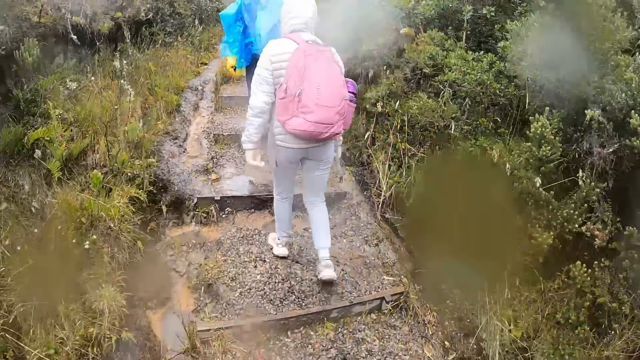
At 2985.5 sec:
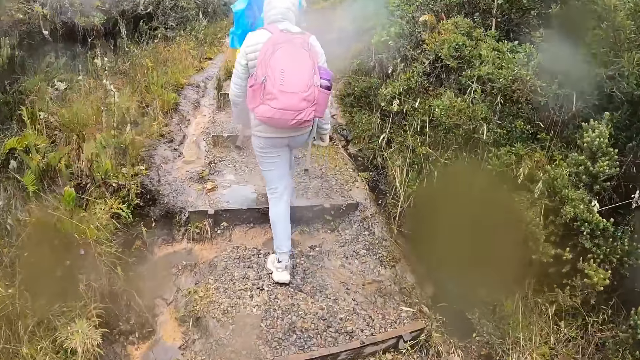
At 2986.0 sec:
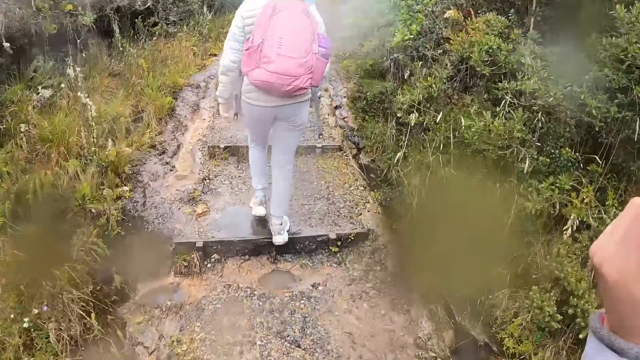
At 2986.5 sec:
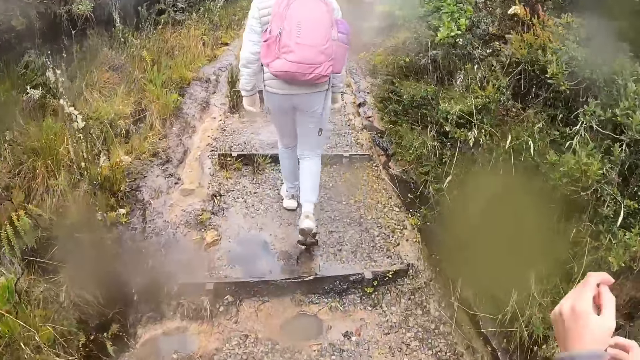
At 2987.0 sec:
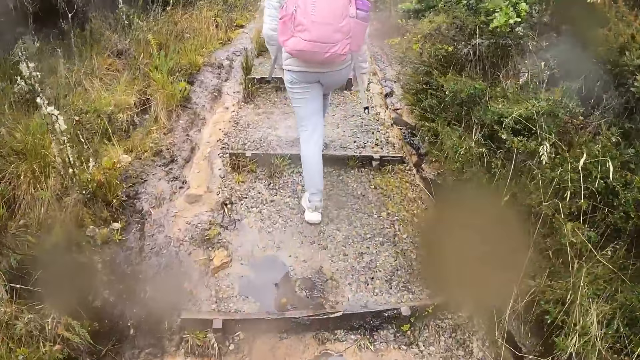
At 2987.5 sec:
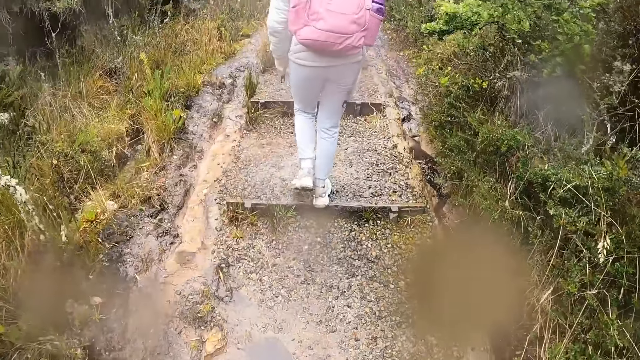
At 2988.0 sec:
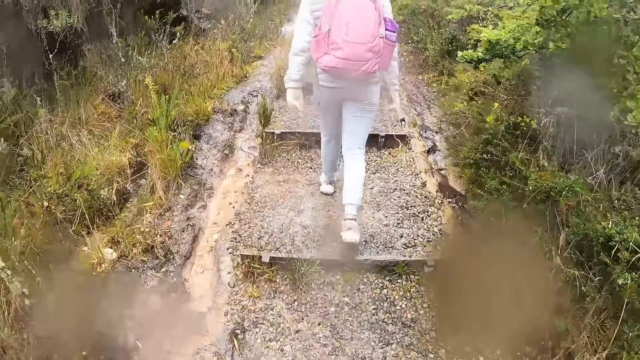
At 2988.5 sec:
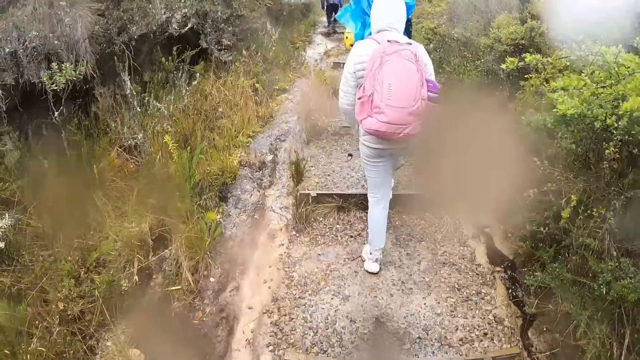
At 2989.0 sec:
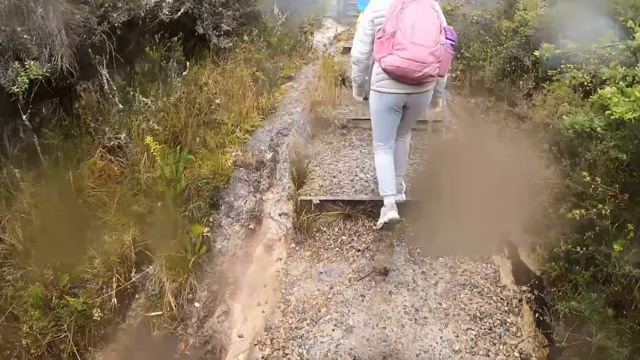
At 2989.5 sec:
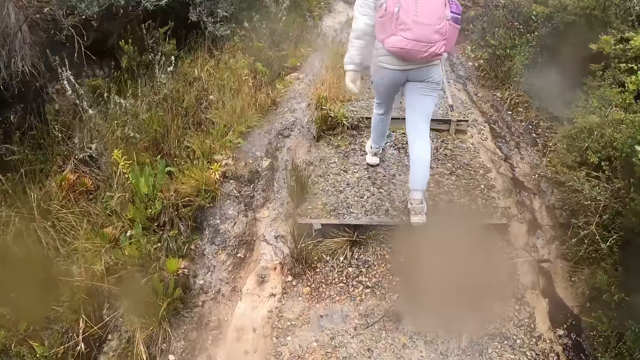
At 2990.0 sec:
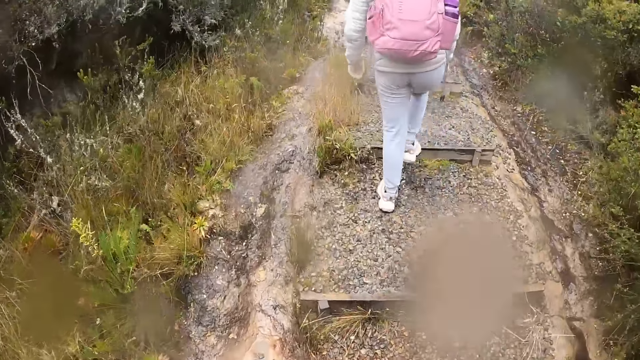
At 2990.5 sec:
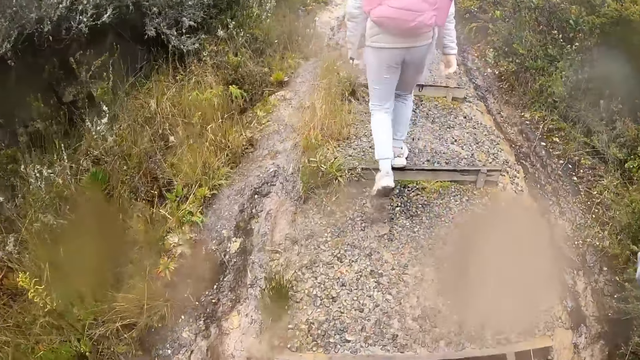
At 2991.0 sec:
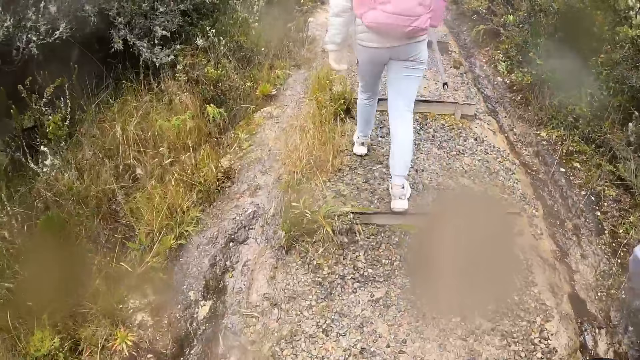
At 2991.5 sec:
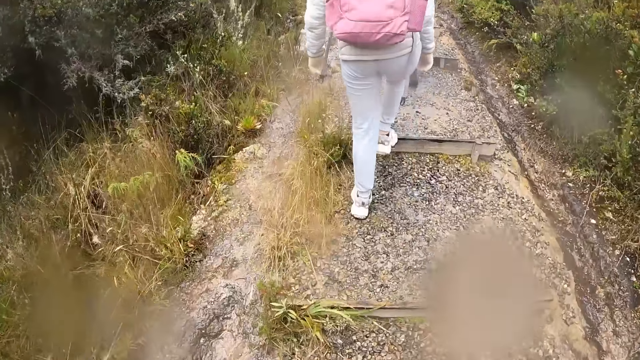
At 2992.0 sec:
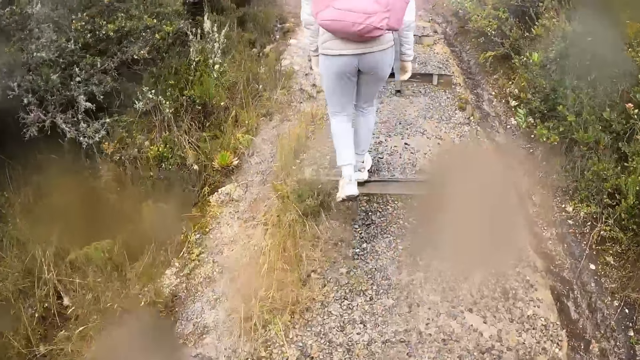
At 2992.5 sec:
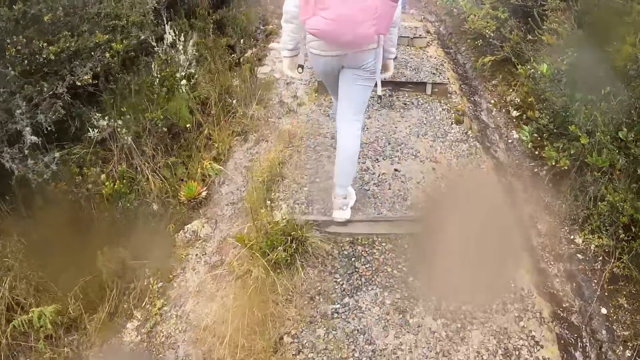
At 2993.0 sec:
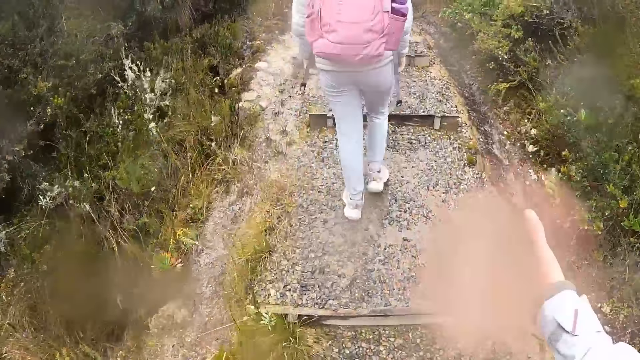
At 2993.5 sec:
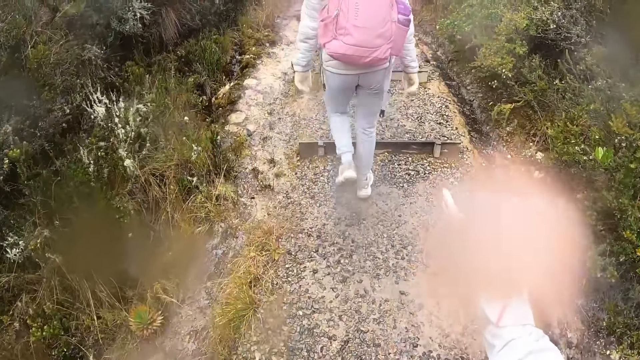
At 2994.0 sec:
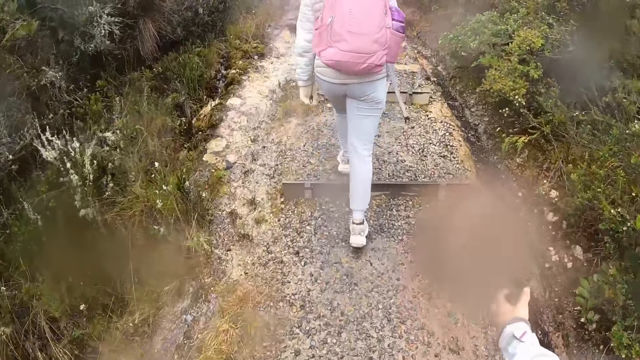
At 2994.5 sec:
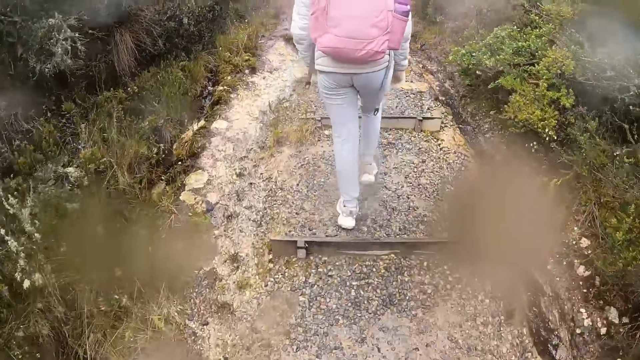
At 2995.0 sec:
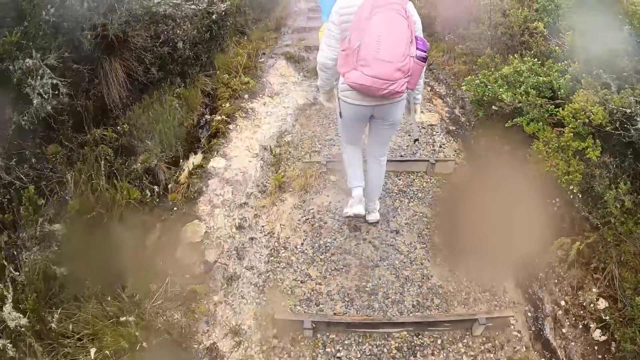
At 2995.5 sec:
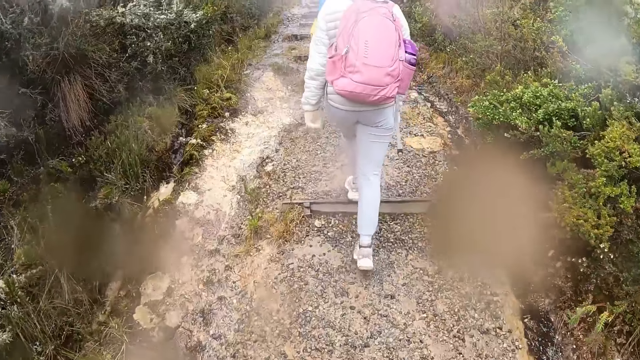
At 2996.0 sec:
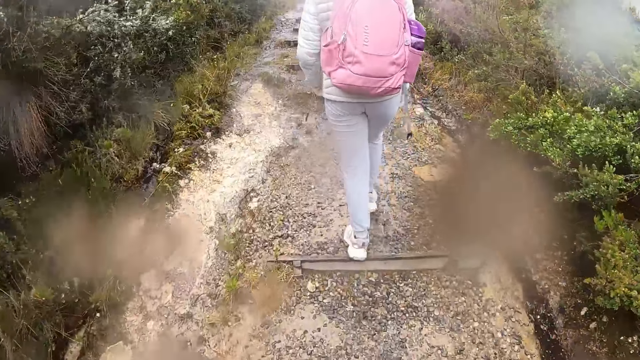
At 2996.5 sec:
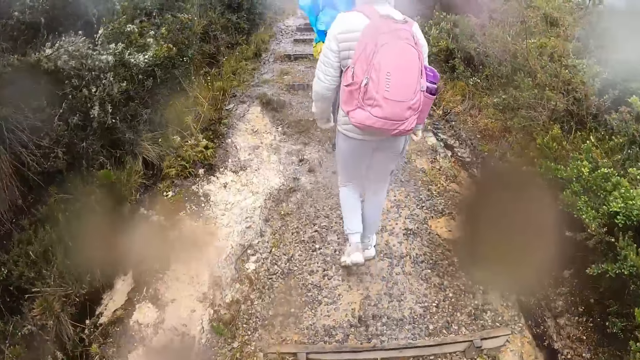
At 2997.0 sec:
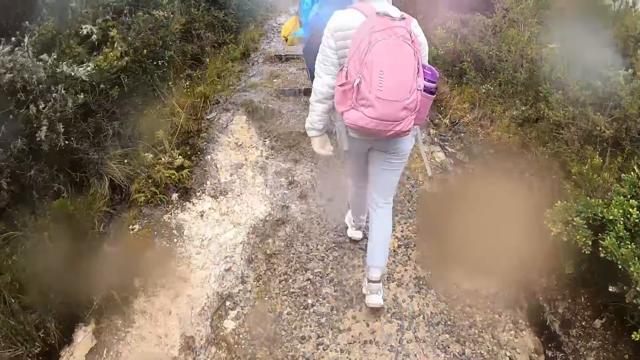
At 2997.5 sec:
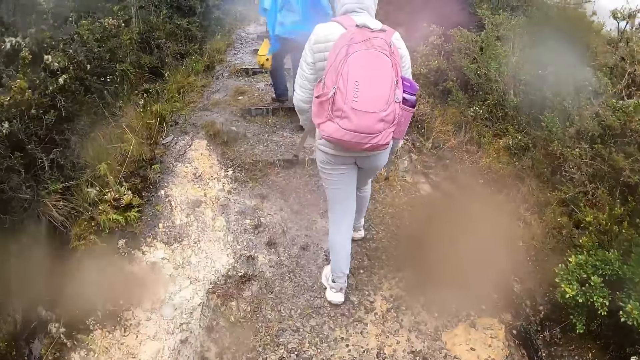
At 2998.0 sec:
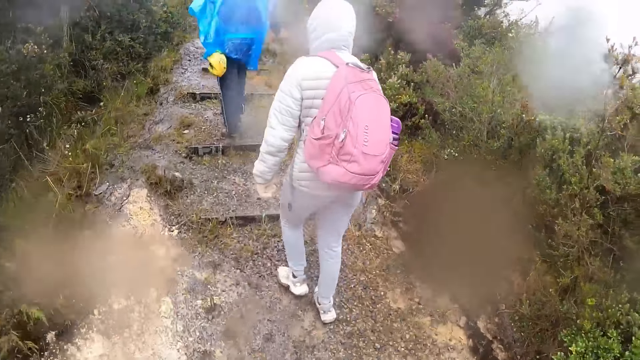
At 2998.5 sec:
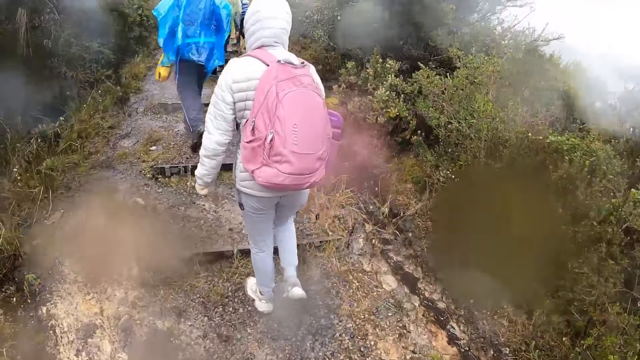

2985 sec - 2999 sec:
The camera wearer walks on the pavement. A woman moves his hand. The camera wearer walks on the pavement.

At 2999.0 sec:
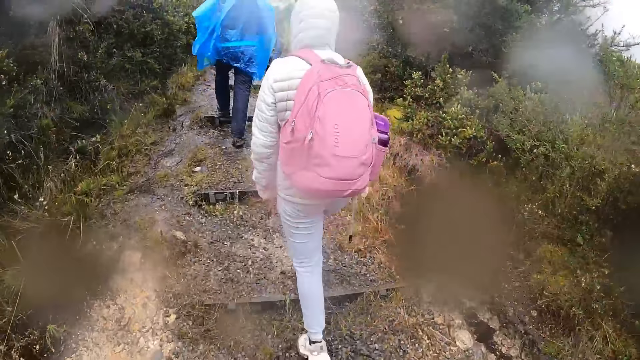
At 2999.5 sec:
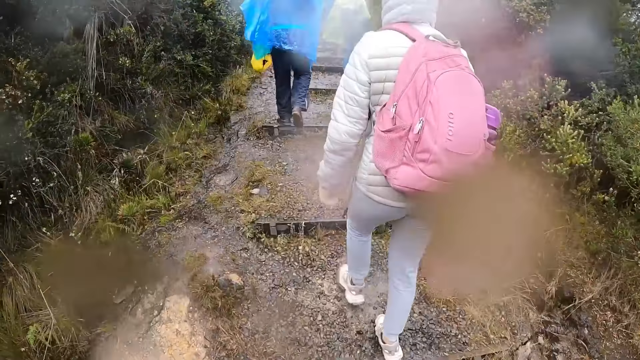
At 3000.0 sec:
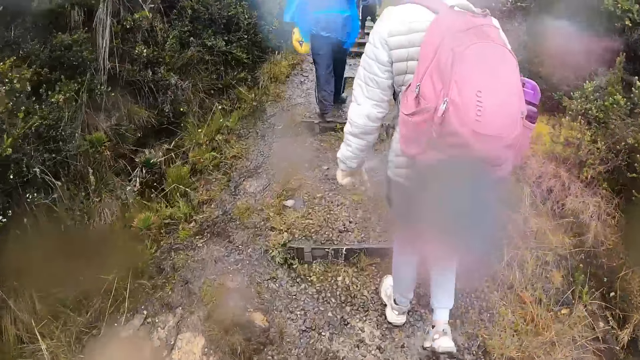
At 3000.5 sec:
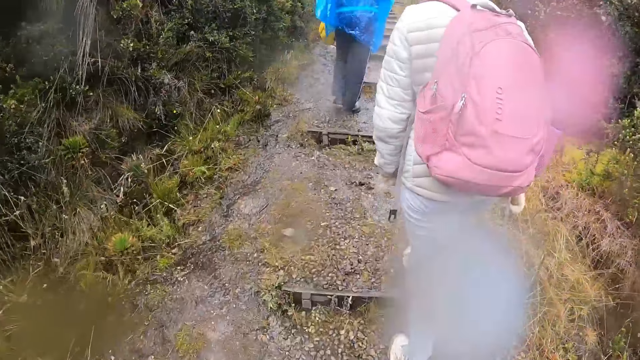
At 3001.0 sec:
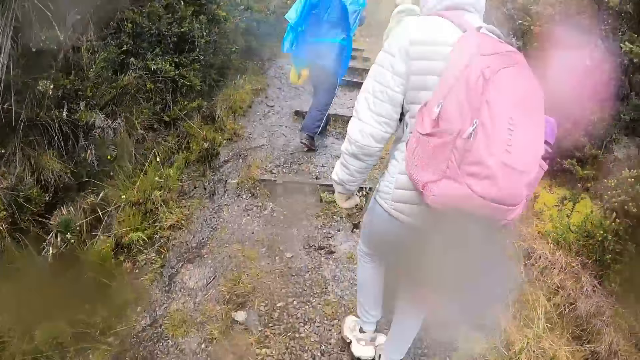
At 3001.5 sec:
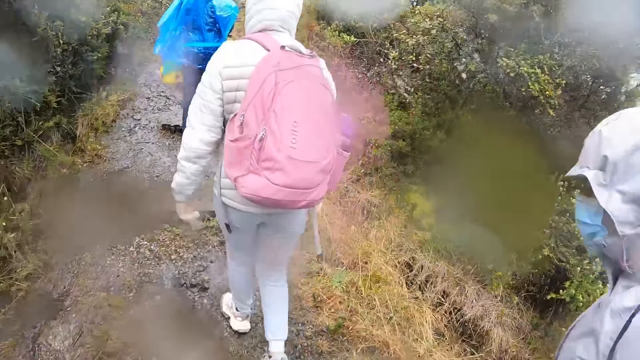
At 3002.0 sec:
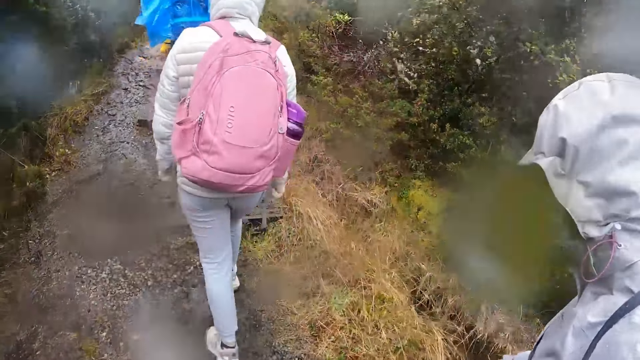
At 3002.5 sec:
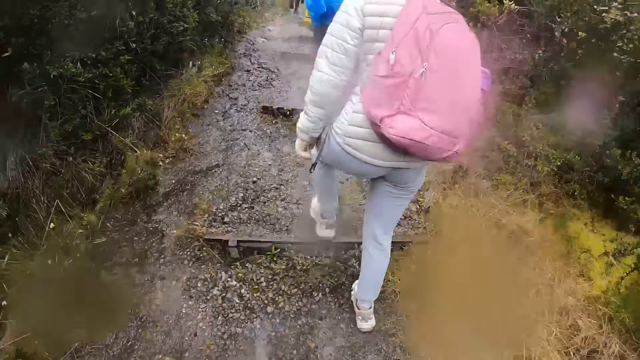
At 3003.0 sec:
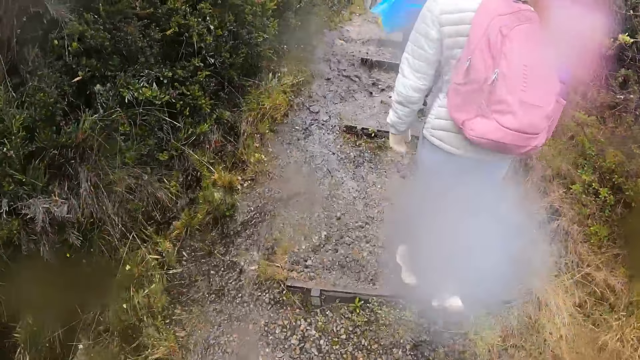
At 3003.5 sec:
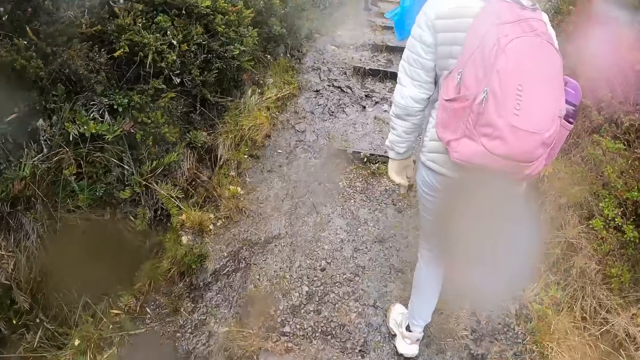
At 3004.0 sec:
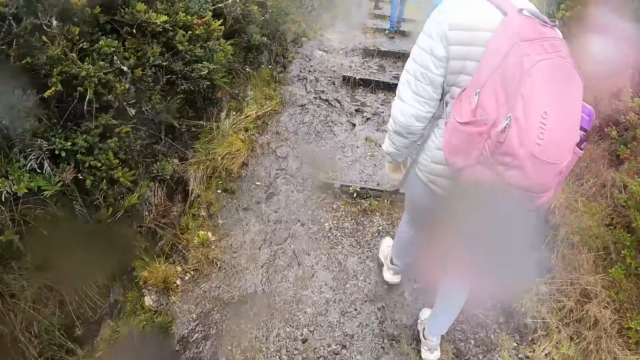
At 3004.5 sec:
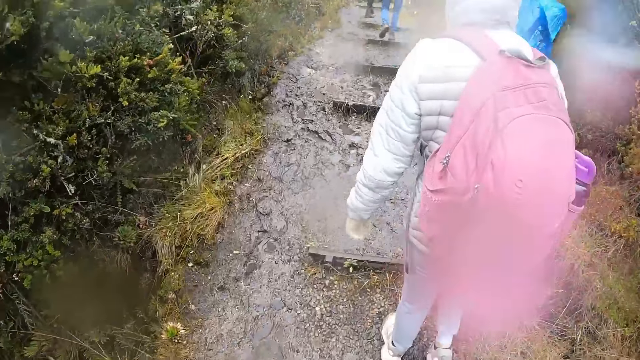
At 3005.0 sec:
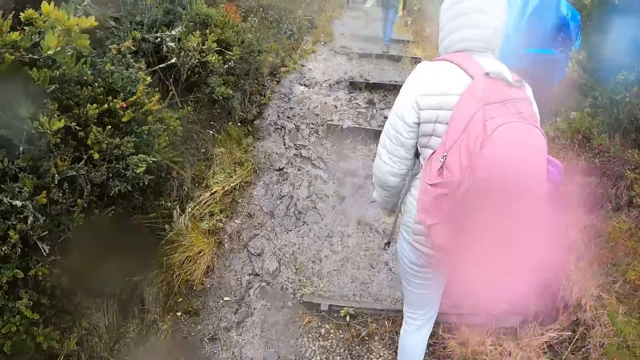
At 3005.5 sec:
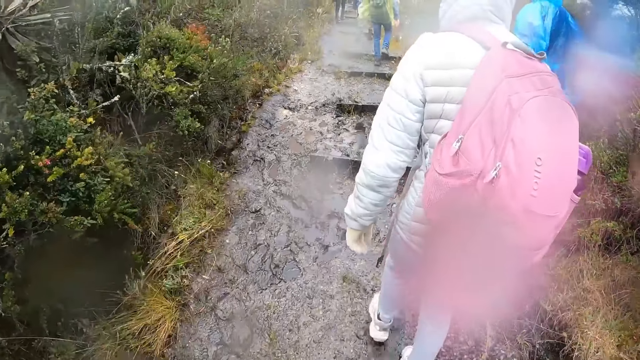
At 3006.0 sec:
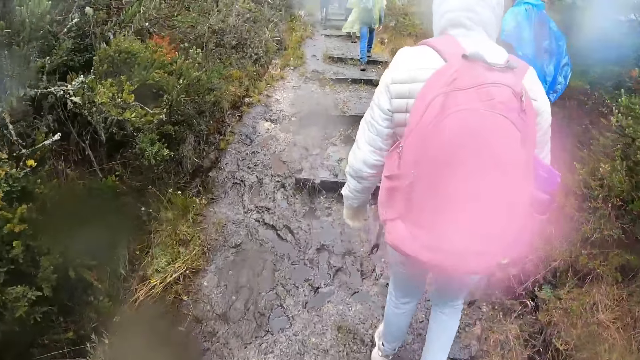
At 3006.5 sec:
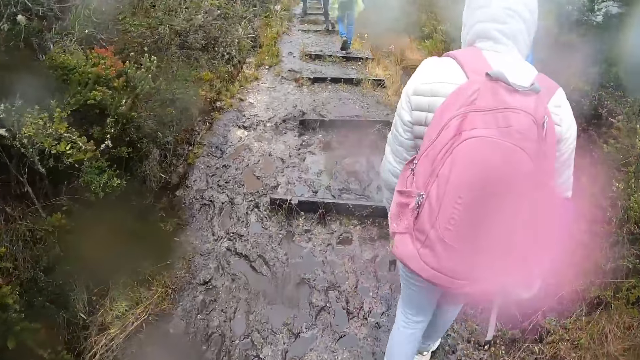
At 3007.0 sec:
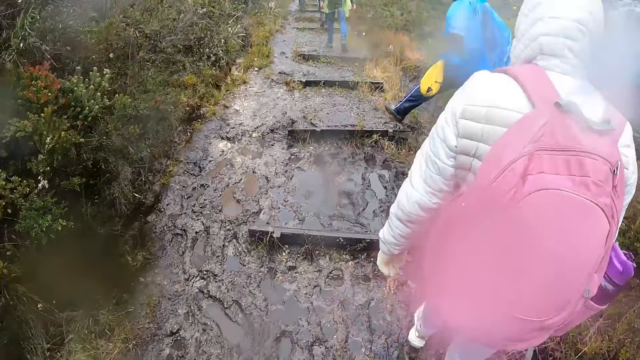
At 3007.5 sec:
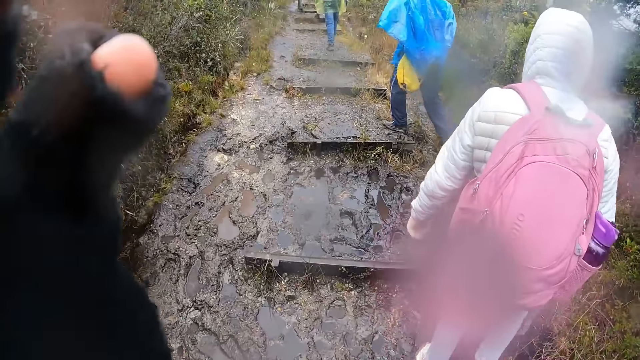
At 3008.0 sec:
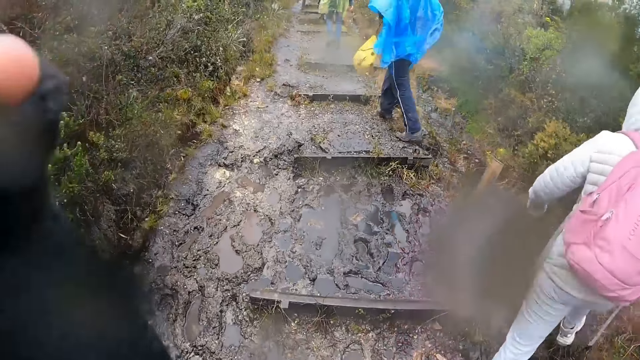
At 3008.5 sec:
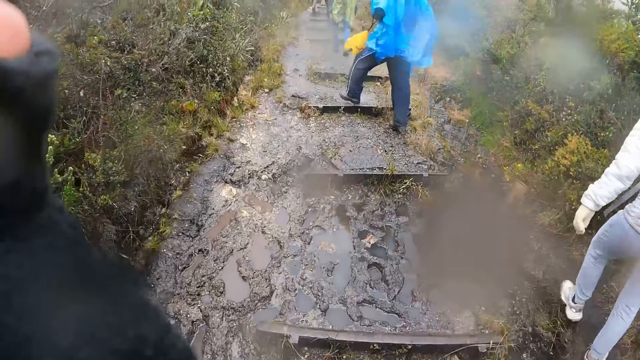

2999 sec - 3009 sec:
The woman walks on the pavement. The camera wearer walks on the pavement. They adjust the camera.
